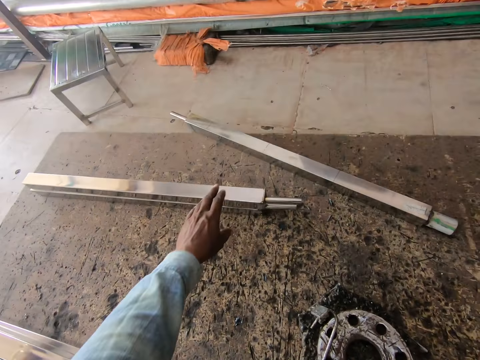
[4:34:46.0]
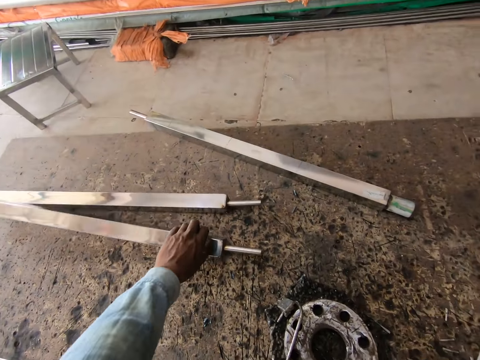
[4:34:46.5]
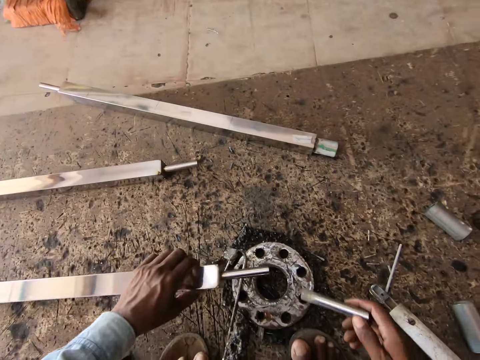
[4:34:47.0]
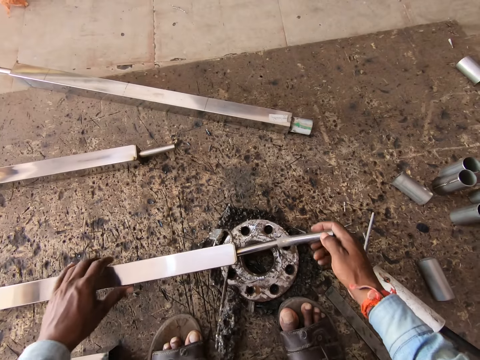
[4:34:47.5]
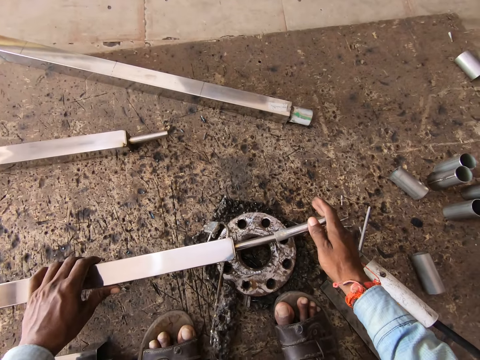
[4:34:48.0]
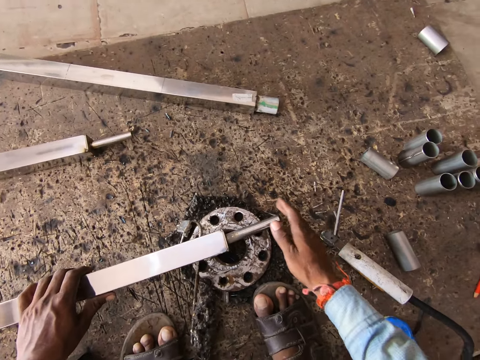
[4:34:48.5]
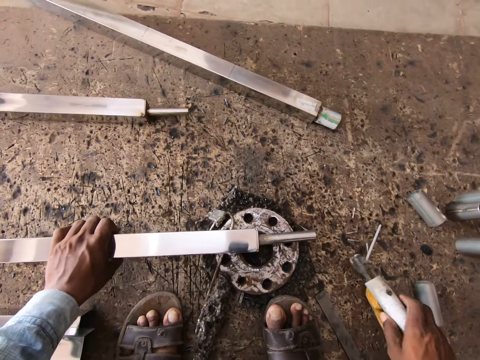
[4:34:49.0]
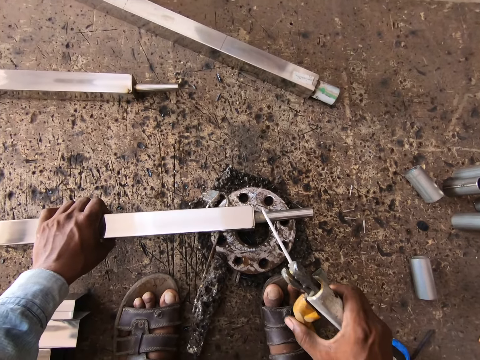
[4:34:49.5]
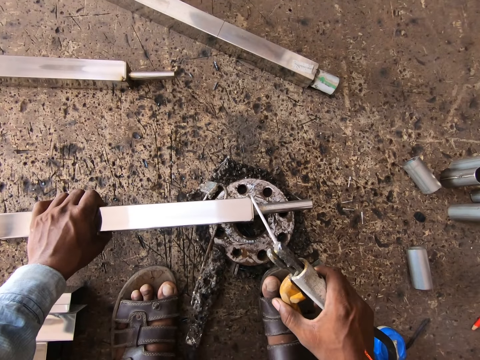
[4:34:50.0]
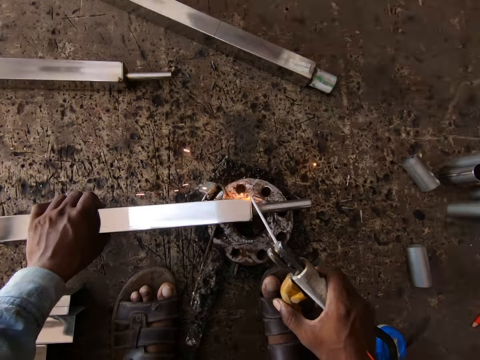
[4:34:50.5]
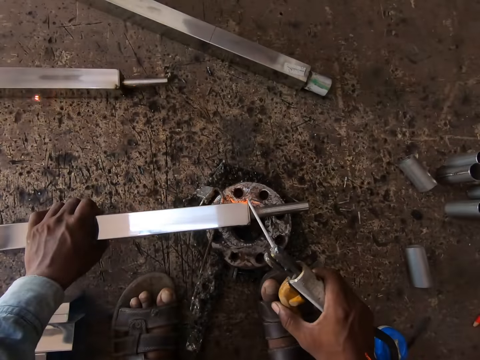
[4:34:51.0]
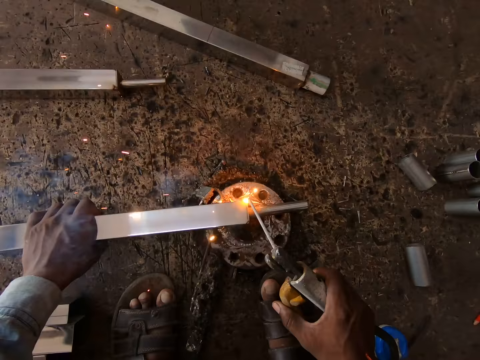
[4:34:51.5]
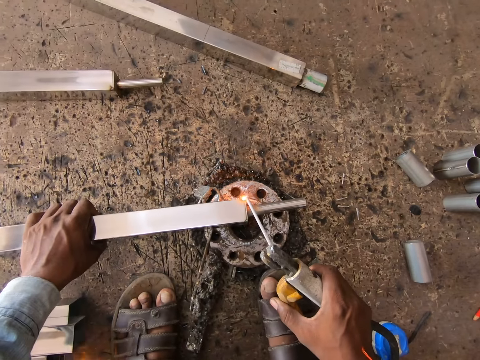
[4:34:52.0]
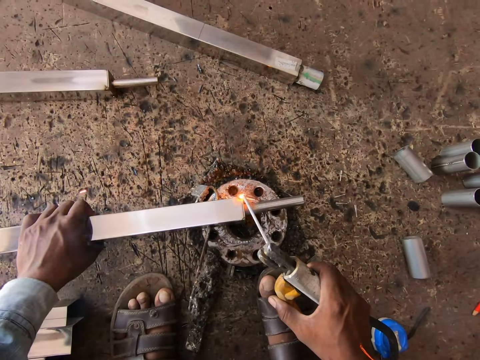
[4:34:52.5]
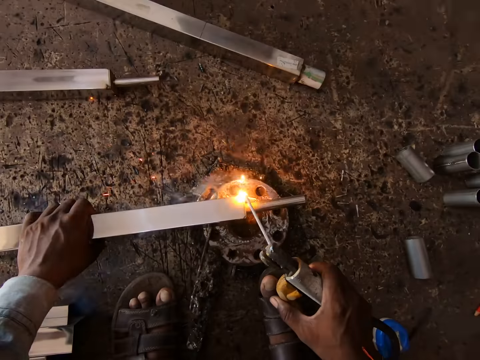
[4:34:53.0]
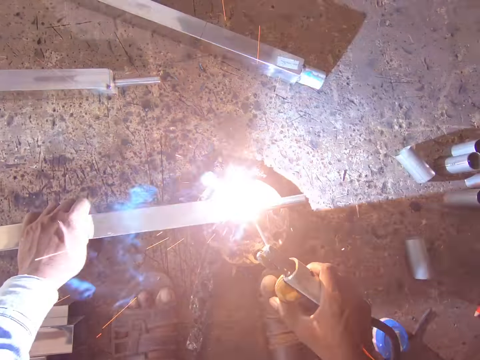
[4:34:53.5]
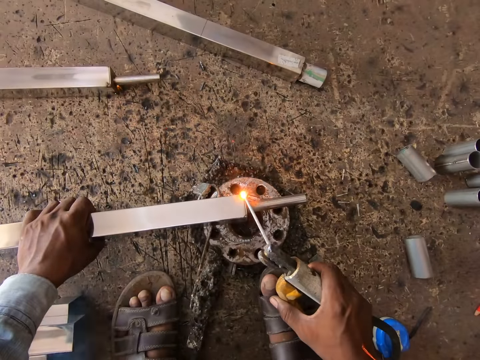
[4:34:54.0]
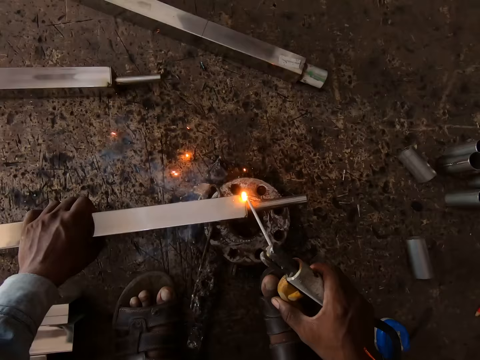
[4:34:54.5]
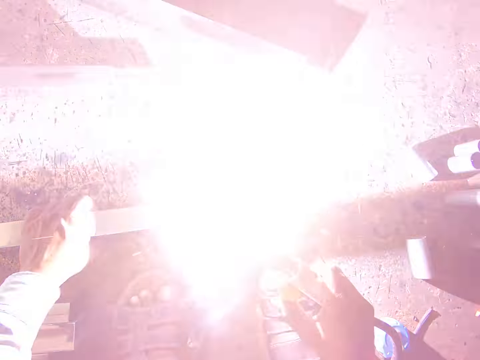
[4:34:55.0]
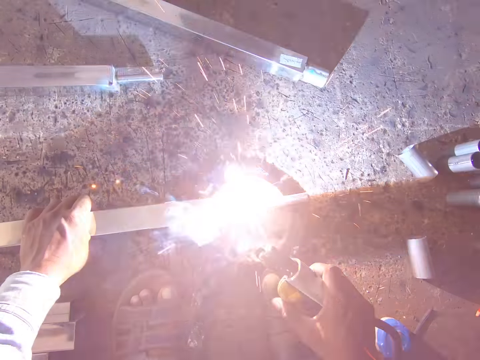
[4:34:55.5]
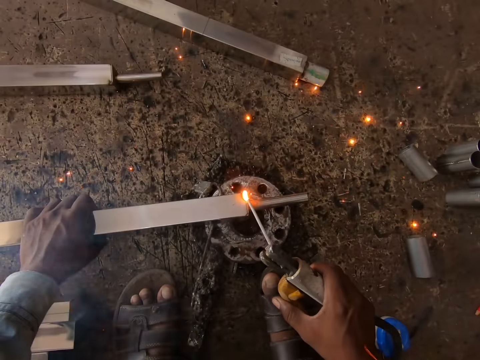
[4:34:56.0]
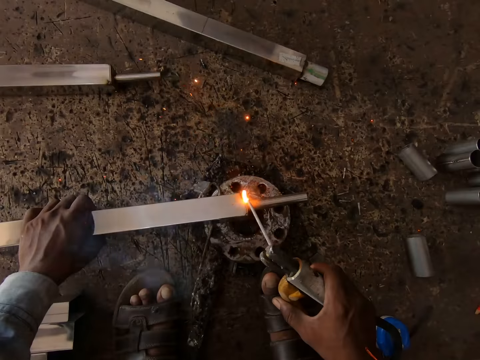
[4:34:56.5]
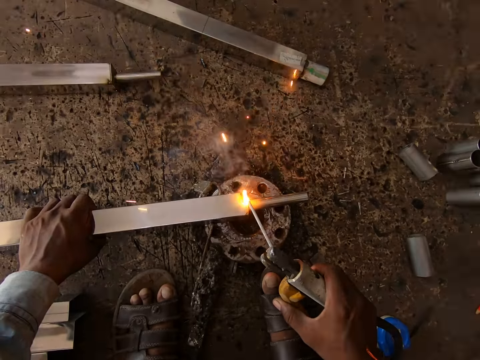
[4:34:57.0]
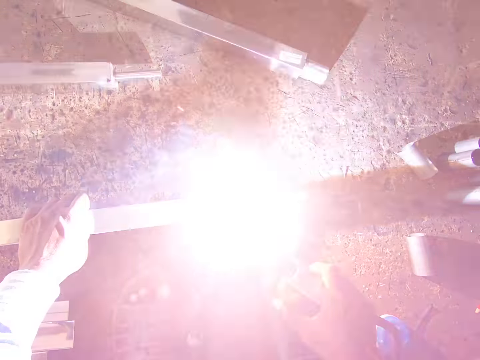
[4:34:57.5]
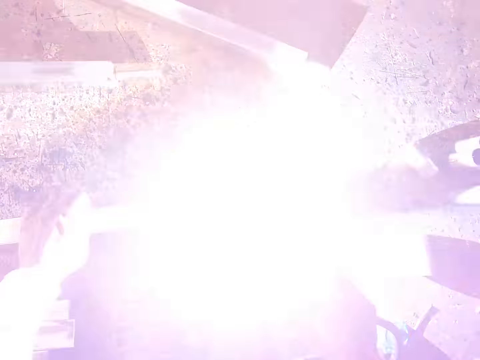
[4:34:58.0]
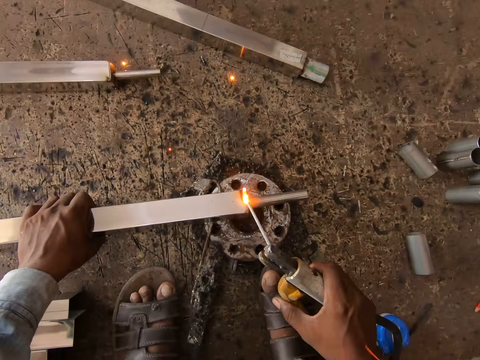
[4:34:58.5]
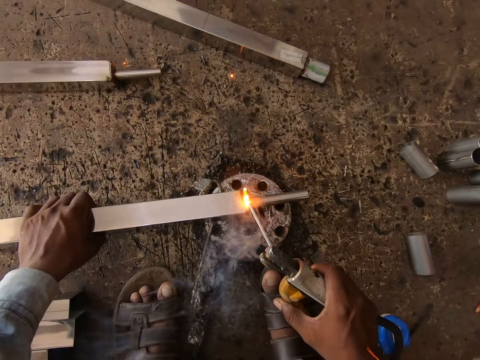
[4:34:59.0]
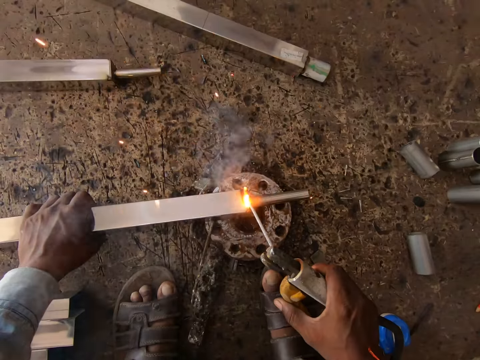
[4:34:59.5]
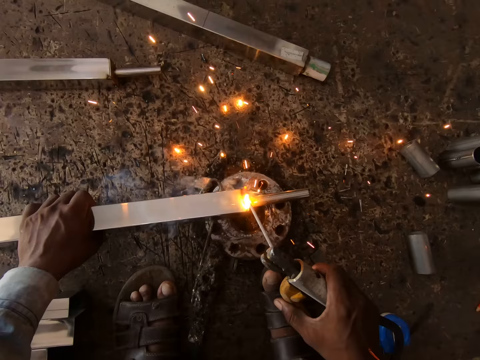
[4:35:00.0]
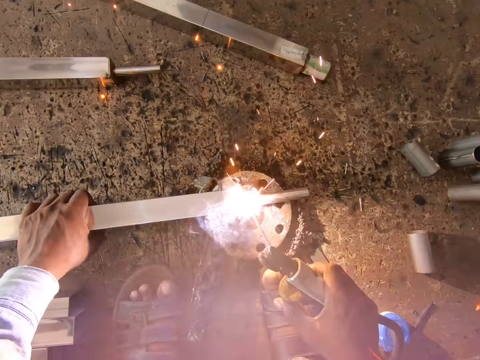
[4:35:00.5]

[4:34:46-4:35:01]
The camera wearer picks up a stainless steel square tube from the piece of metal on the floor with his left hand. He places the stainless steel square tube on the piece of metal on the floor with his left hand. He inserts the pipe into the tip of the stainless steel square tube on the piece of metal on the floor with his right hand. He picks up the electrode holder of the welding machine from the floor with his right hand. He welds the tip of the stainless steel square tube on the piece of metal on the floor with the electrode holder in his right hand.

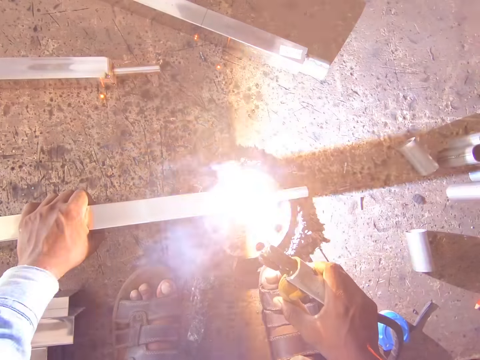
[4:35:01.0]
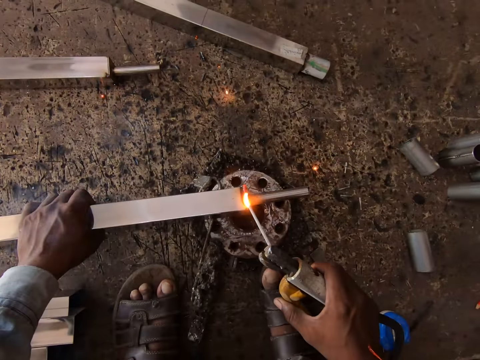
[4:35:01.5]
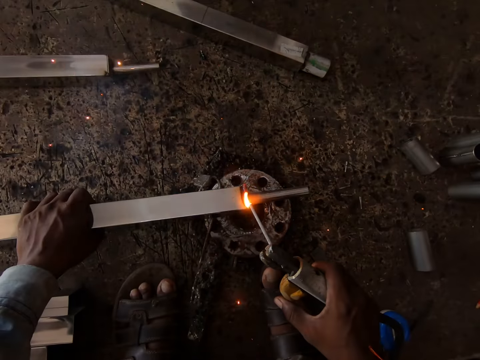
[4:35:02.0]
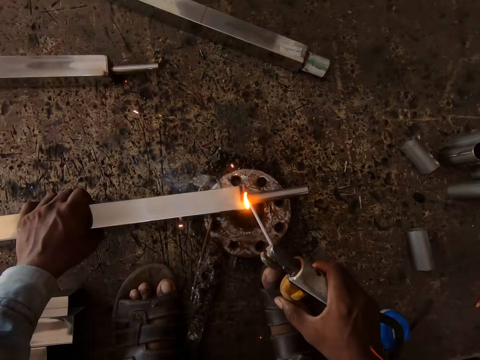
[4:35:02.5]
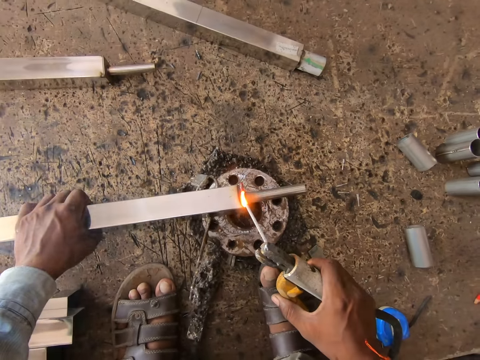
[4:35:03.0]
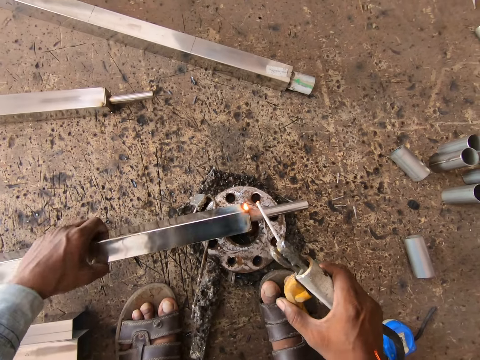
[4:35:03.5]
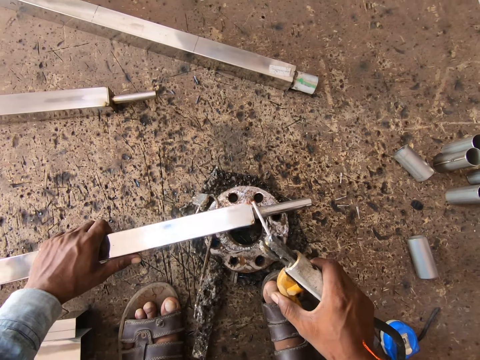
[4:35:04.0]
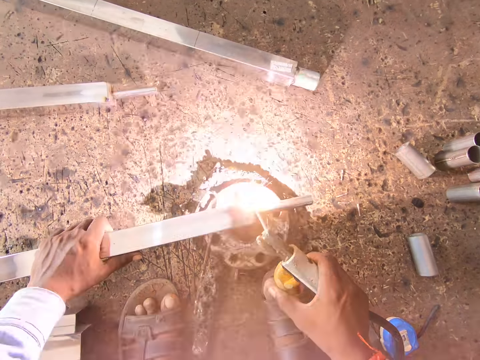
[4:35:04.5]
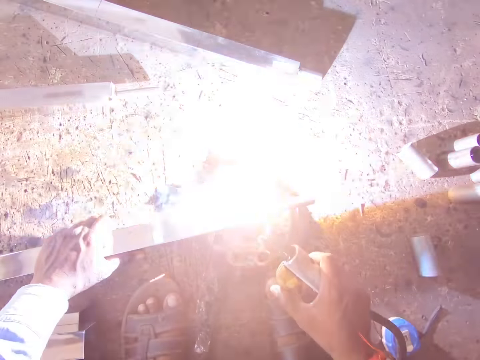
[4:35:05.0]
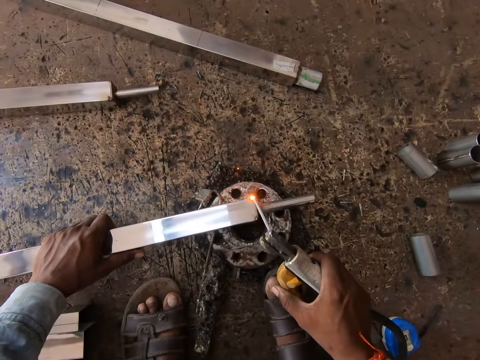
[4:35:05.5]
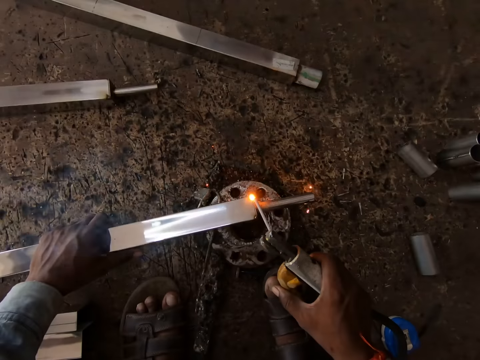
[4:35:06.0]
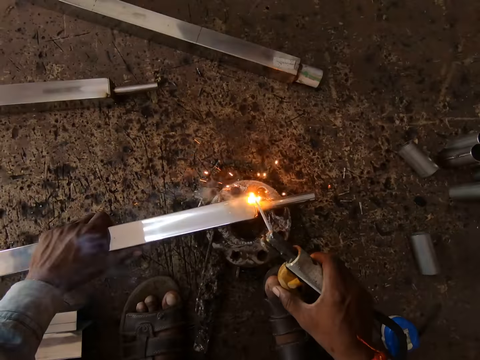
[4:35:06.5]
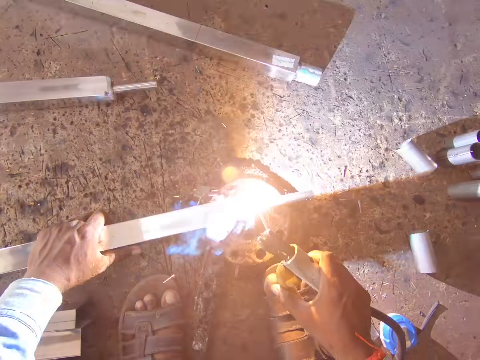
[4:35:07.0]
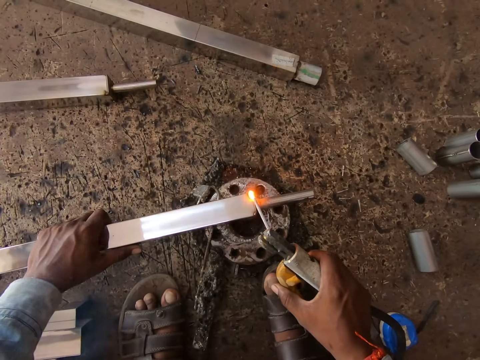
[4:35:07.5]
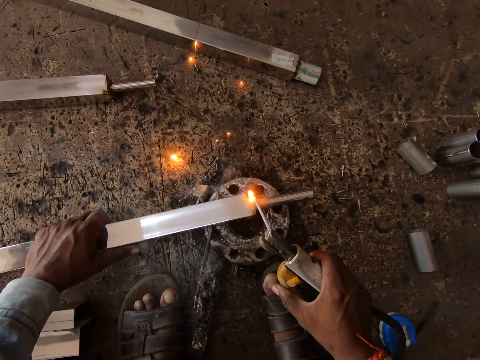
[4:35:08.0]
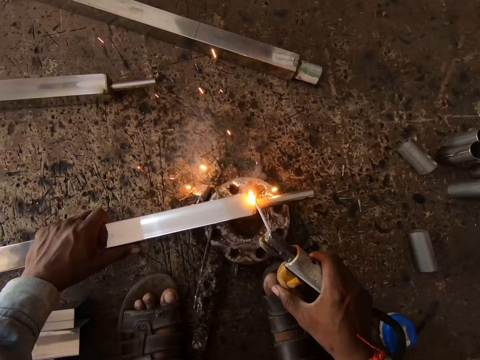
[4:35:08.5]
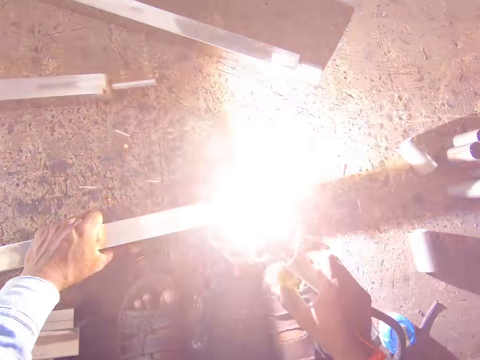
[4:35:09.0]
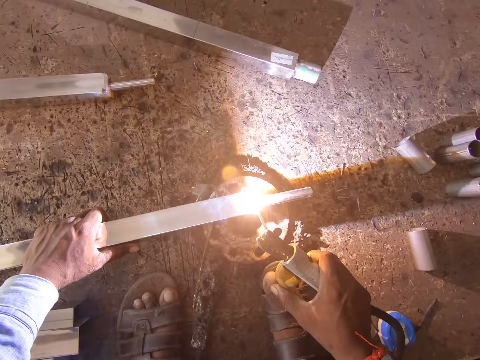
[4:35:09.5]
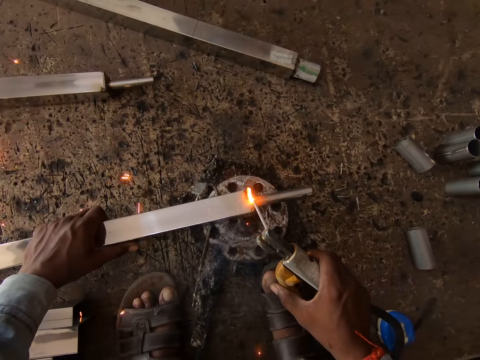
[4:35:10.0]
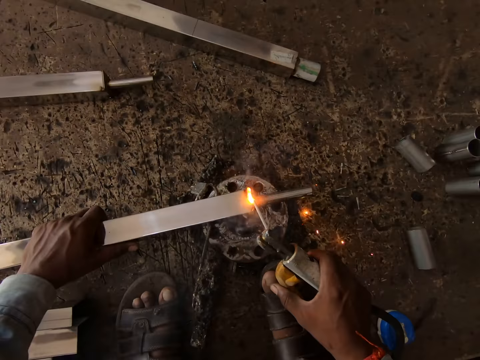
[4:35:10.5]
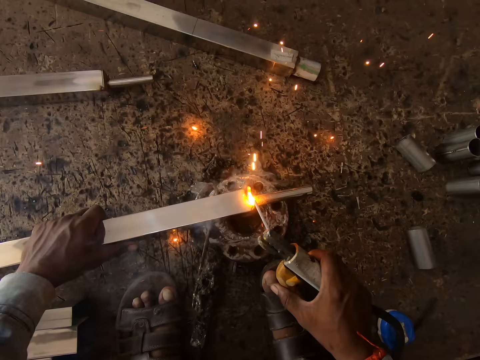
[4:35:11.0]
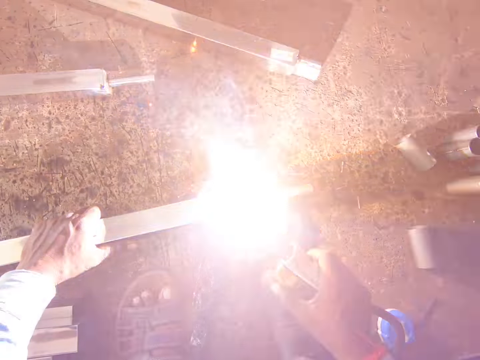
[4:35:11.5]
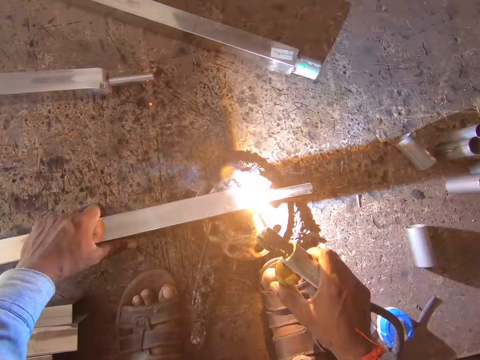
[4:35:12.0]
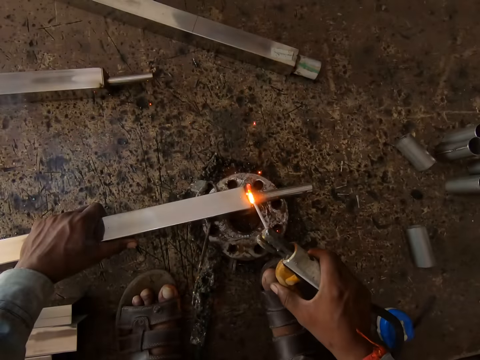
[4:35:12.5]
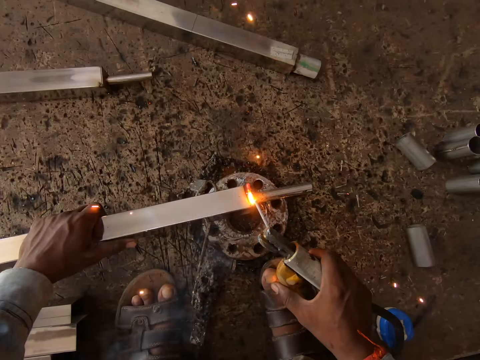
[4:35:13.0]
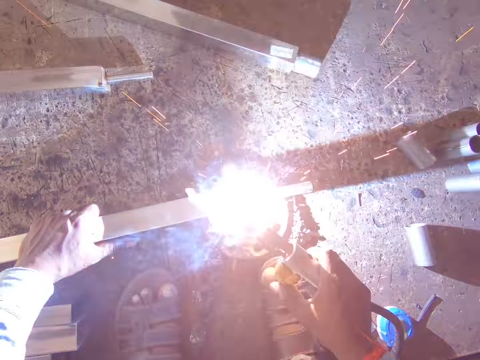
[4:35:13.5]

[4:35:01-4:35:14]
The camera wearer turns the stainless steel square tube on a piece of metal on the floor with his left hand. He welds the tip of the stainless steel square tube on the piece of metal on the floor with the electrode holder in his right hand.
